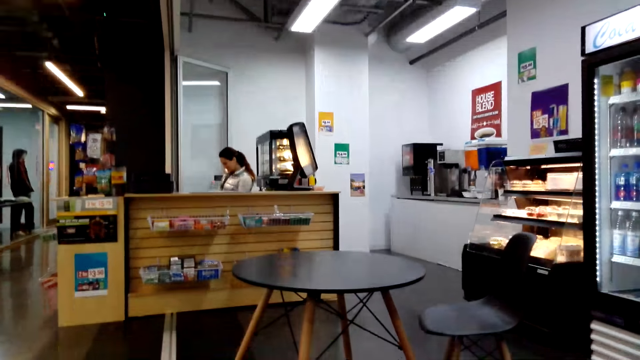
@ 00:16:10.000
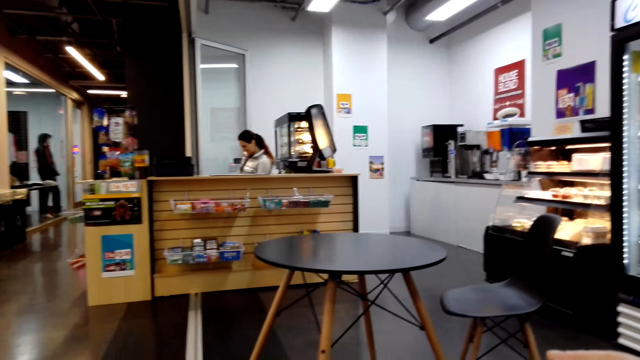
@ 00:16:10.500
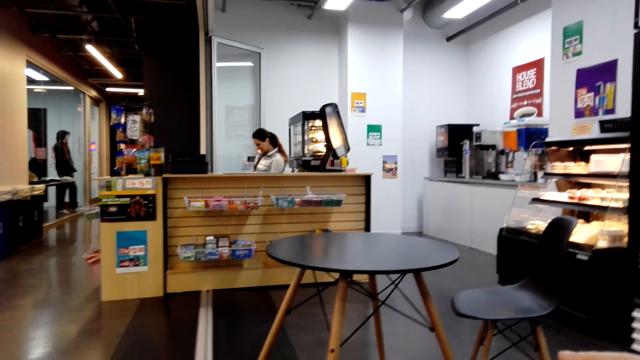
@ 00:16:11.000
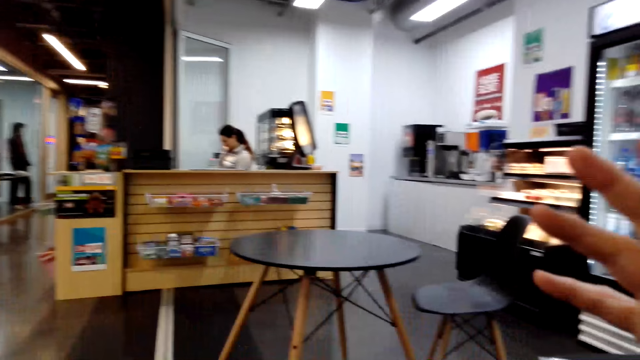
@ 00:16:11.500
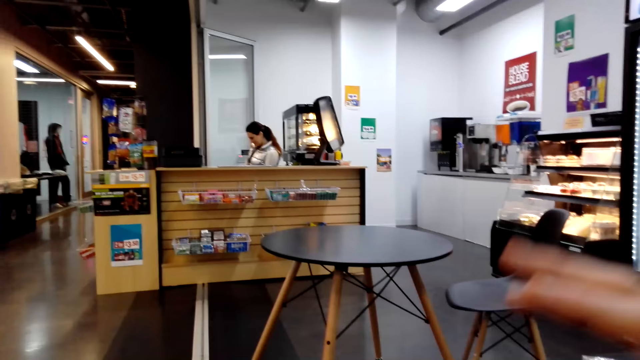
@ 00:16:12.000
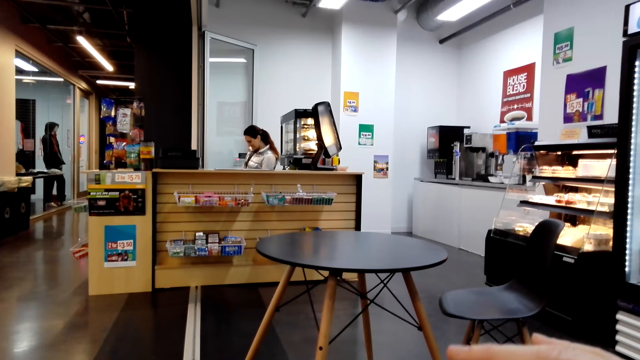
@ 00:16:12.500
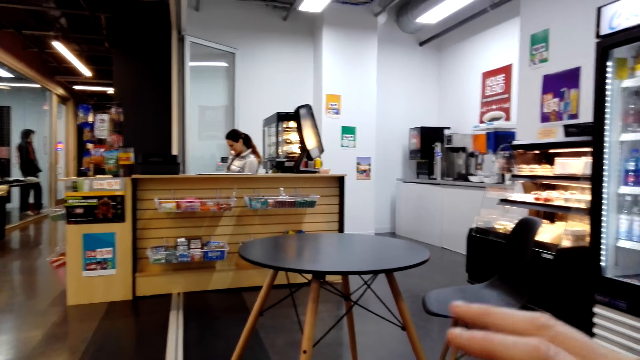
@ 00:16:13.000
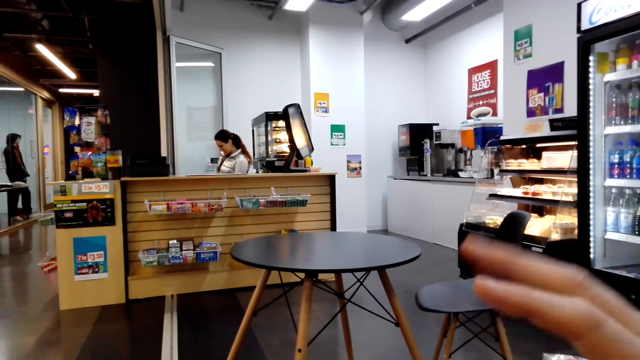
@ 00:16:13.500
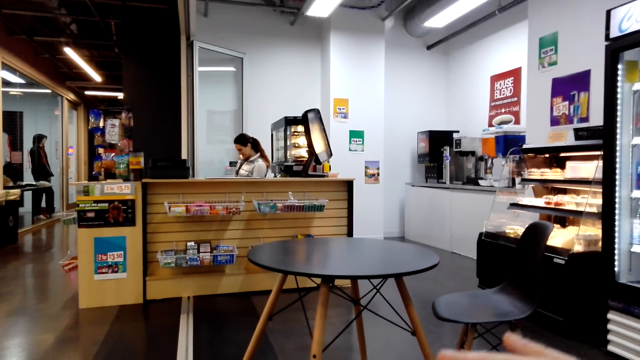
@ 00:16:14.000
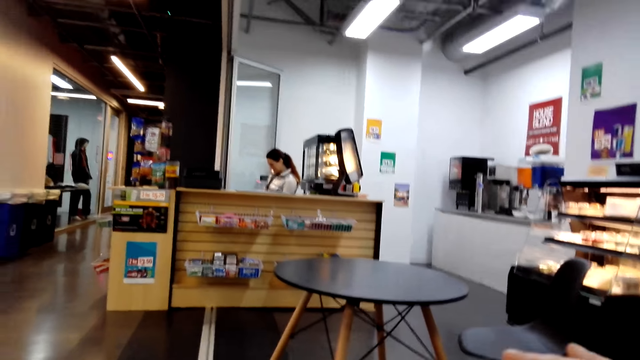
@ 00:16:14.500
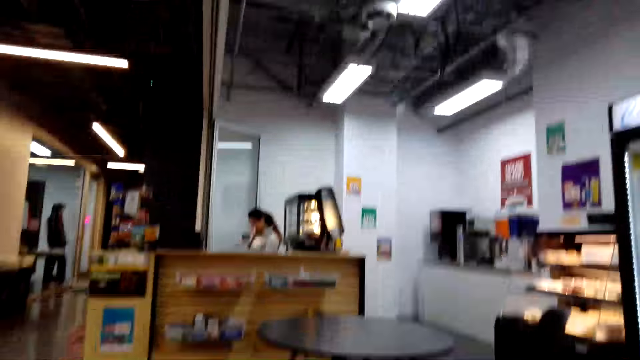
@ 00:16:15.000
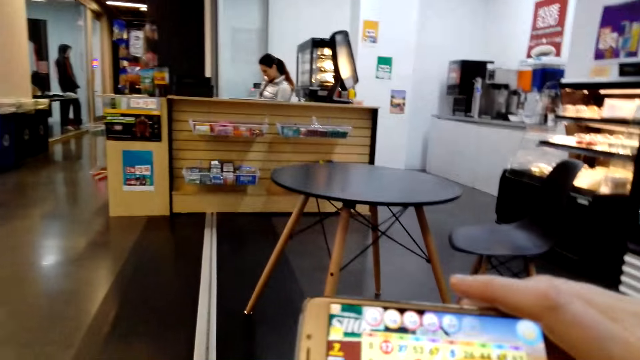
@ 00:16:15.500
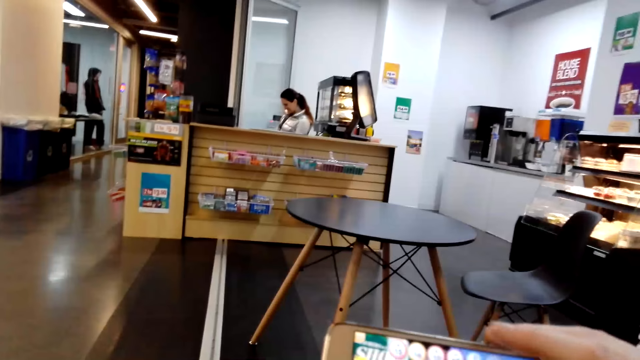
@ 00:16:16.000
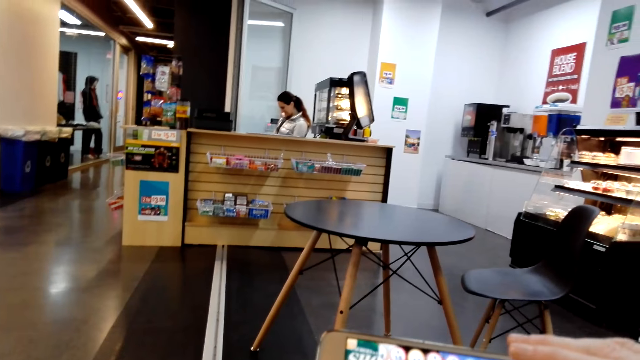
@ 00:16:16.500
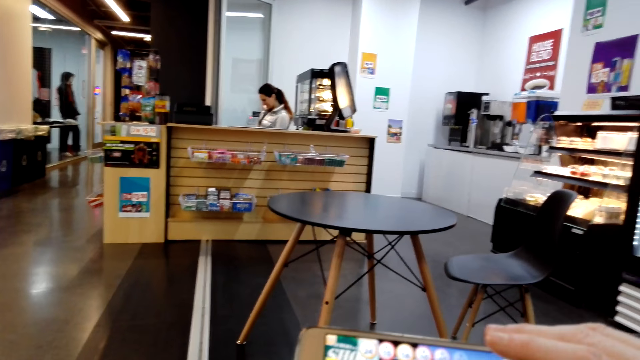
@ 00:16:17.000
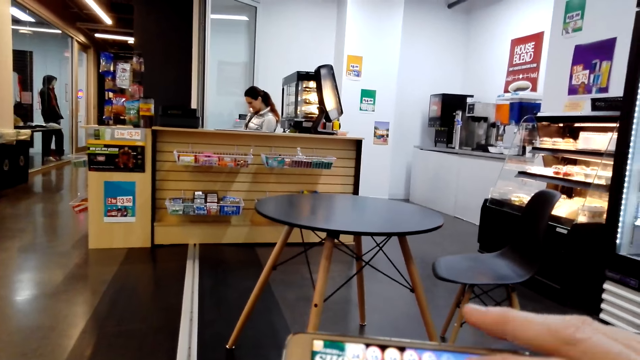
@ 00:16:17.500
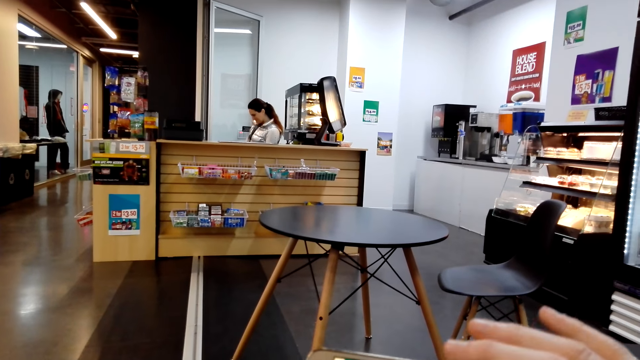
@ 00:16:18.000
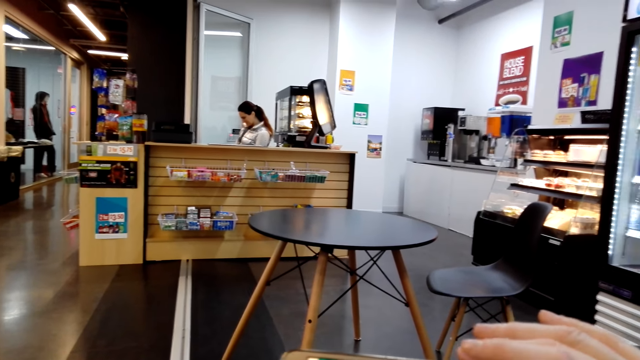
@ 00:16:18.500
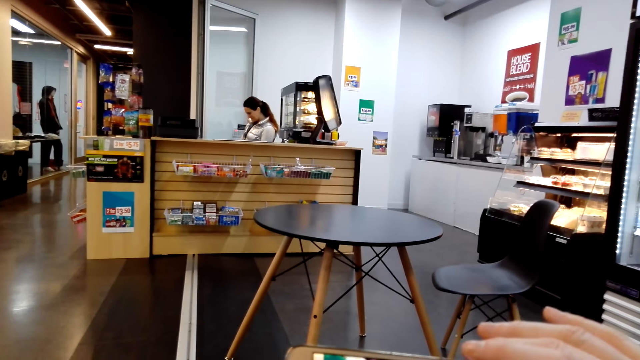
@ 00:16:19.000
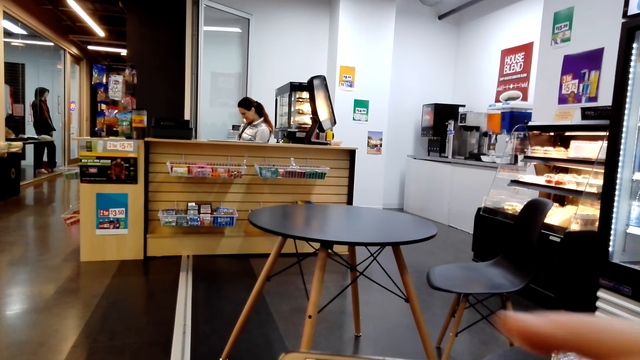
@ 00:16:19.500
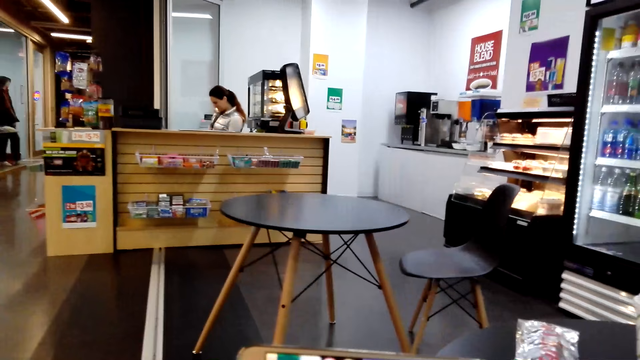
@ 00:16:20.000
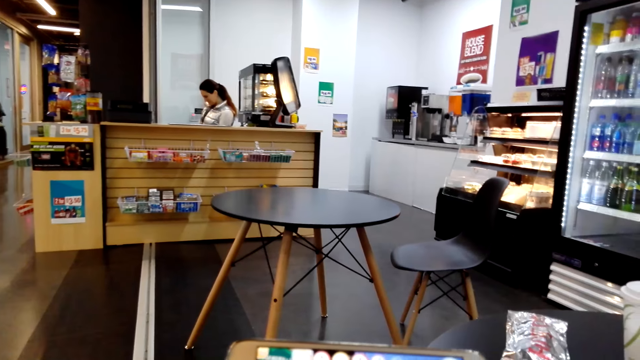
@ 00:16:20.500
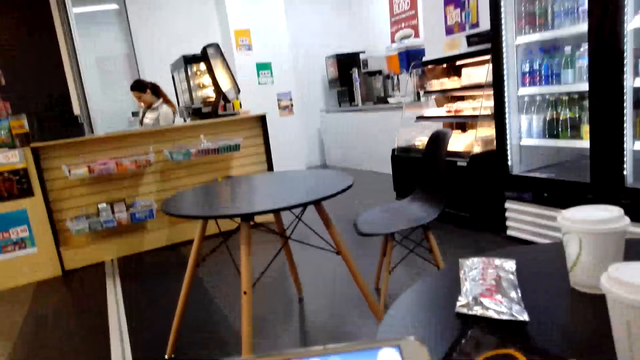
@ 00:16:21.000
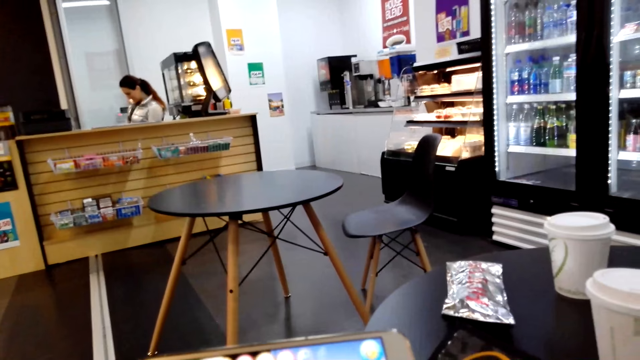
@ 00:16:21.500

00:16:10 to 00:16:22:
The camera wearer moves the fingers. She gestures with her right hand on the table. She scrolls a phone.

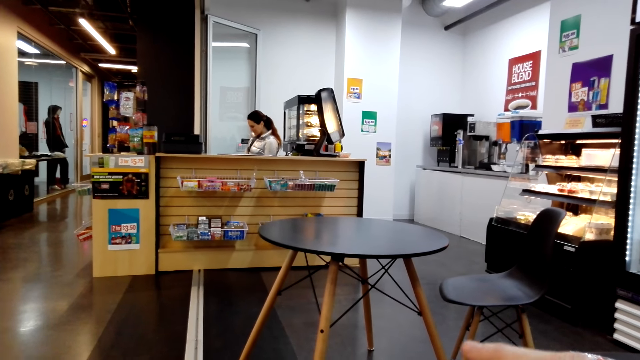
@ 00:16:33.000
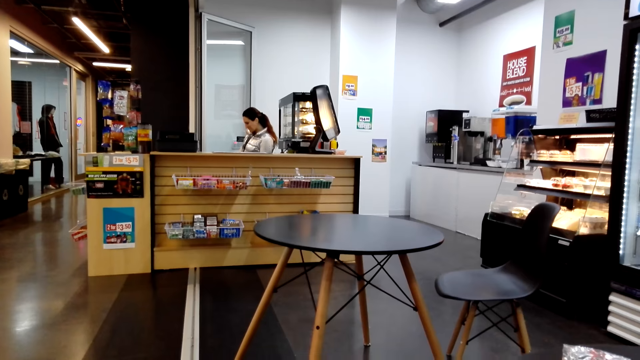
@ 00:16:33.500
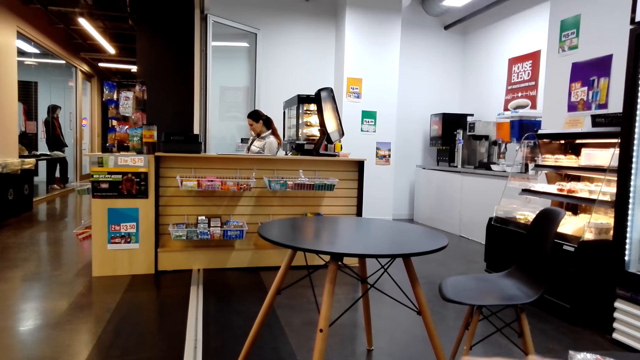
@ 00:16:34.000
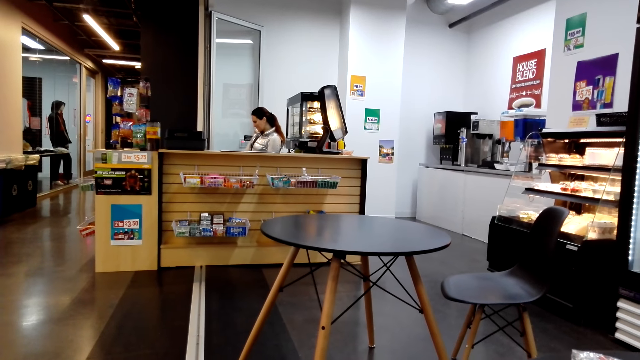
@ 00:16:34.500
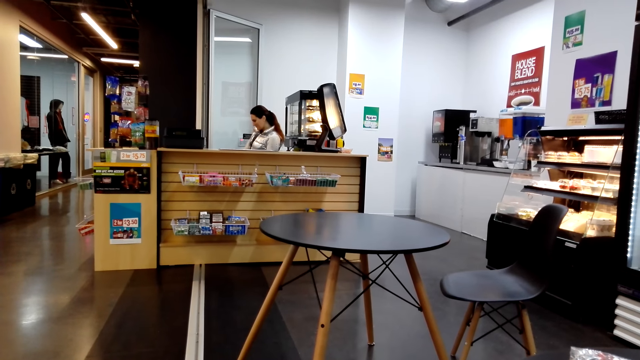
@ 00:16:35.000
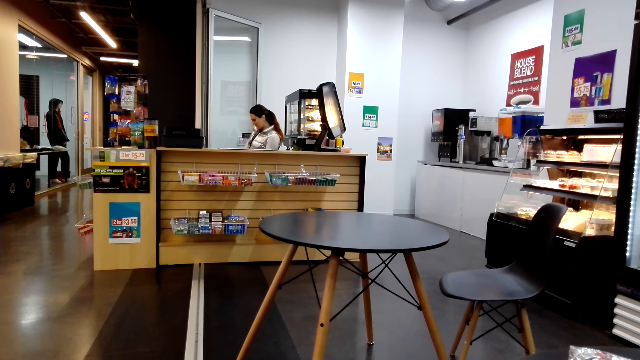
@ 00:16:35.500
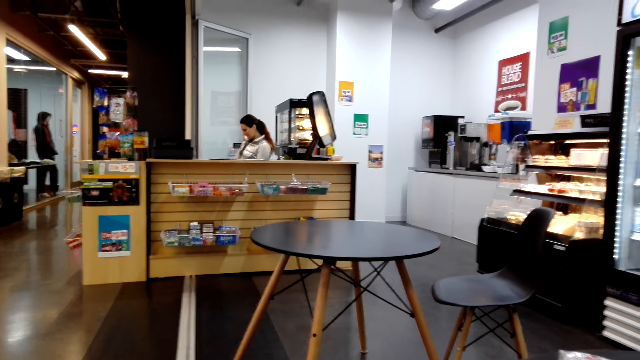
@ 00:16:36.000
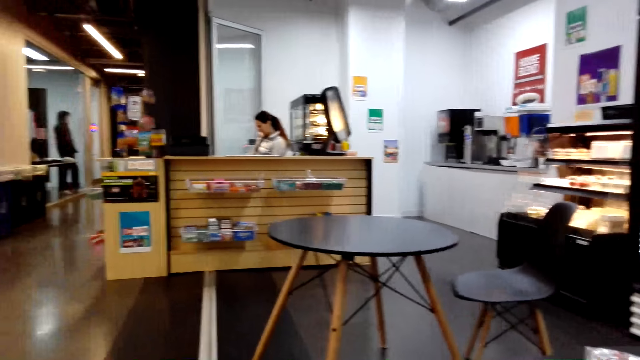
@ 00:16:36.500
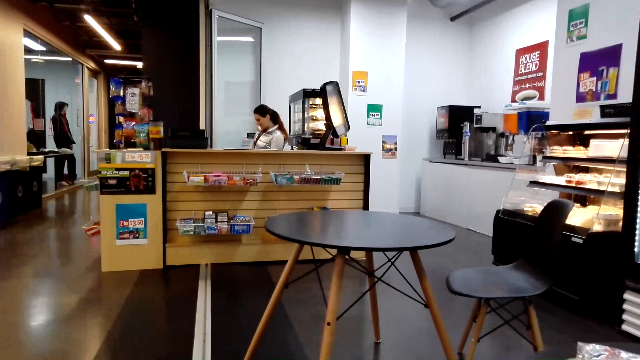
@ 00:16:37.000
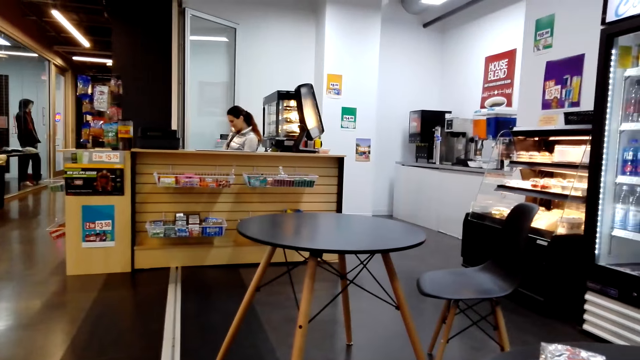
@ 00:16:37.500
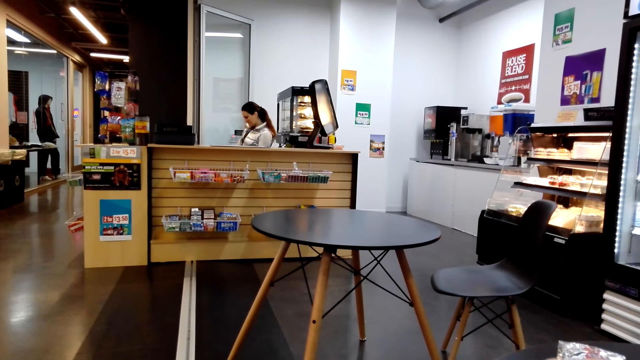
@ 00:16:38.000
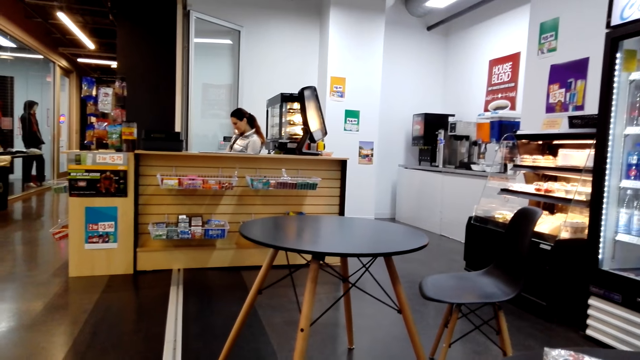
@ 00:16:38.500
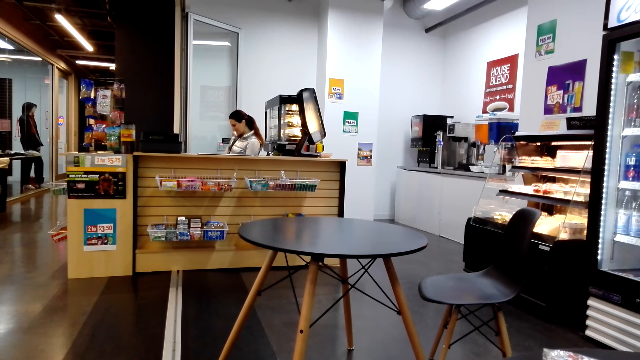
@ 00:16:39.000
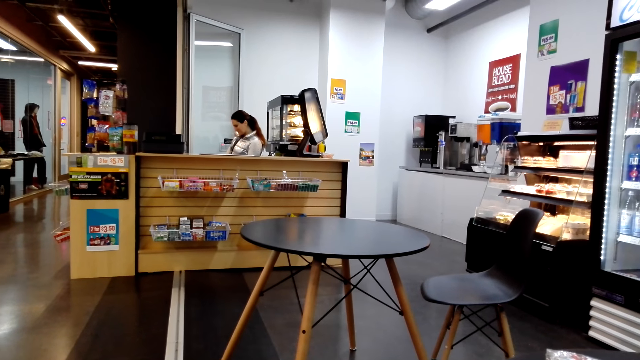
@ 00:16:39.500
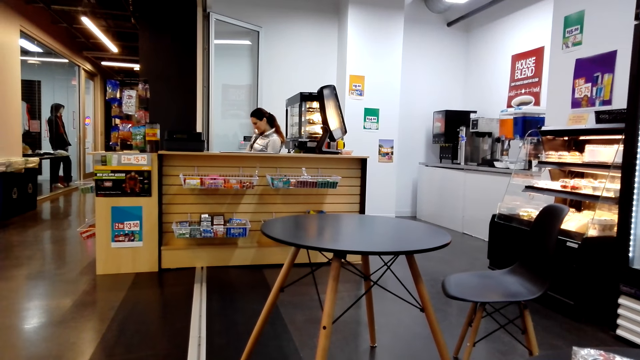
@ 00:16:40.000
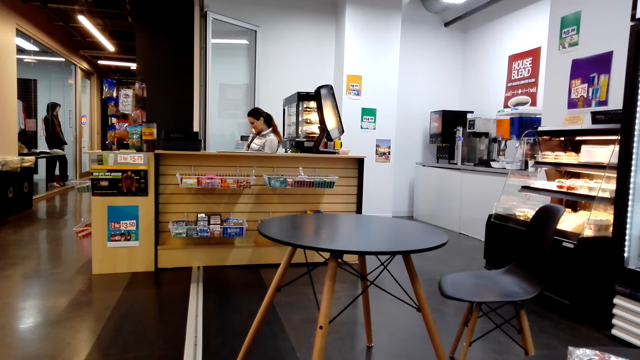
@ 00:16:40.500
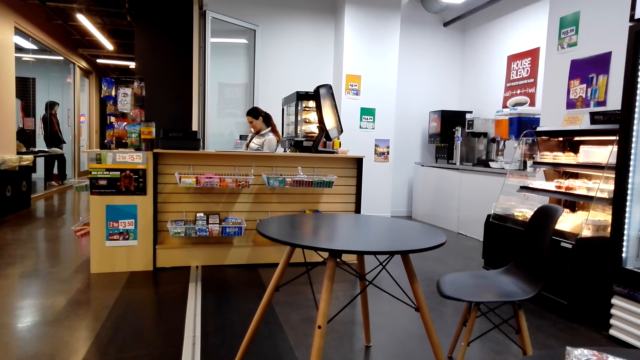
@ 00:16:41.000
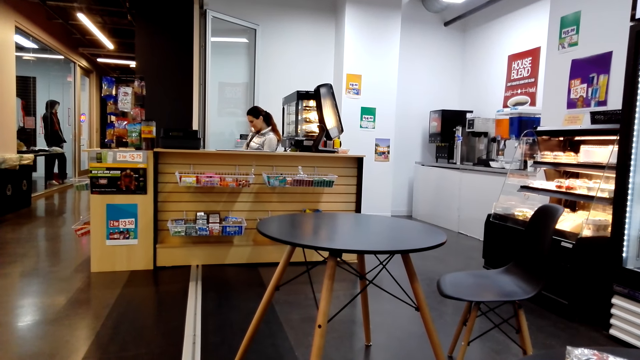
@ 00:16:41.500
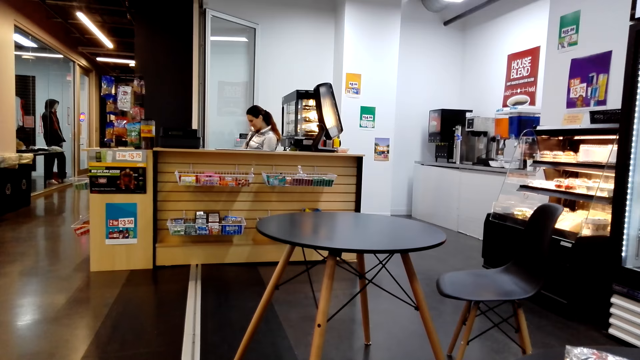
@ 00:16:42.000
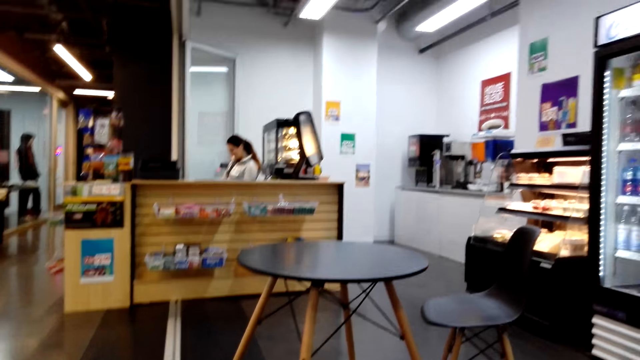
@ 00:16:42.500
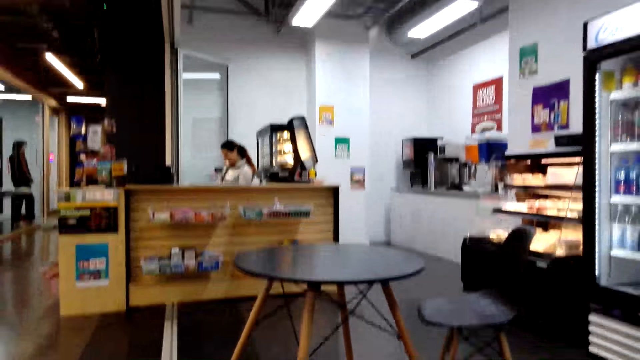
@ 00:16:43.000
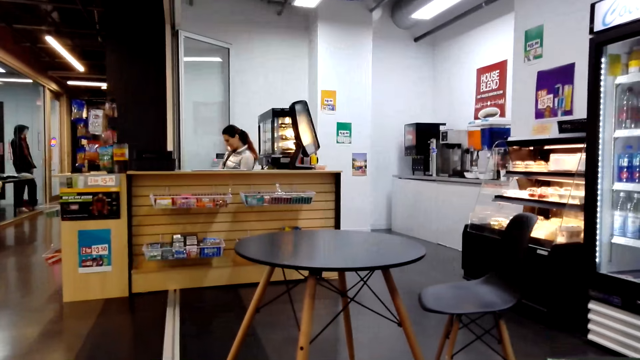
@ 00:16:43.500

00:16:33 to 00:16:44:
A lady stands in the counter.
